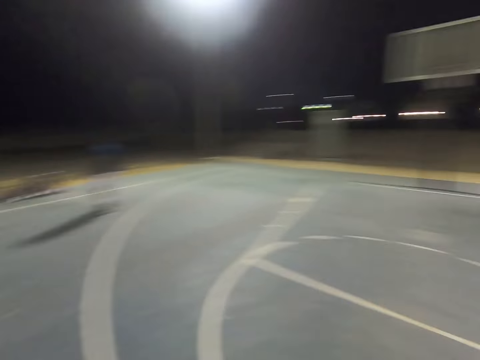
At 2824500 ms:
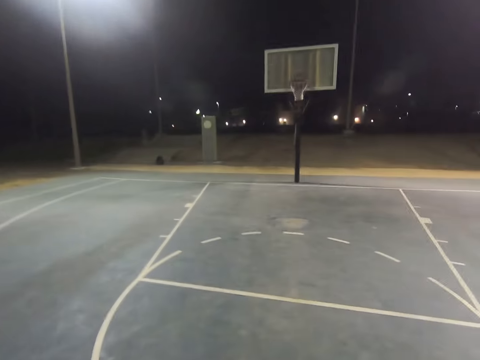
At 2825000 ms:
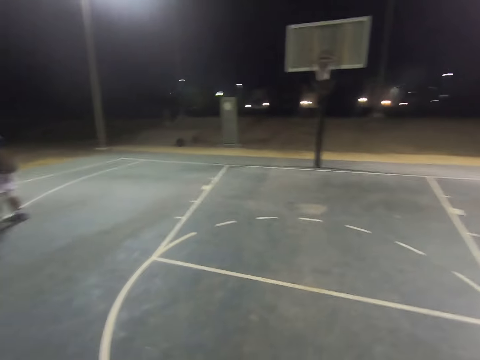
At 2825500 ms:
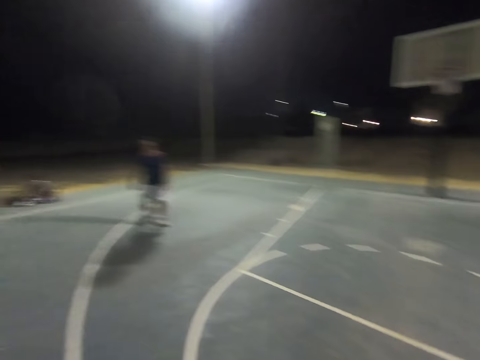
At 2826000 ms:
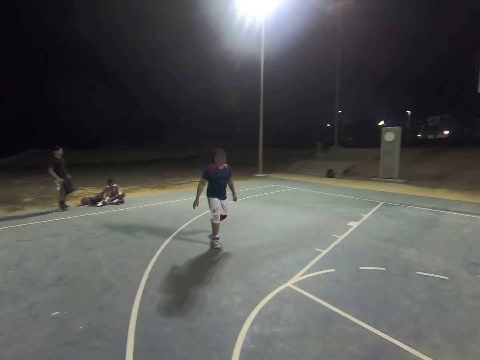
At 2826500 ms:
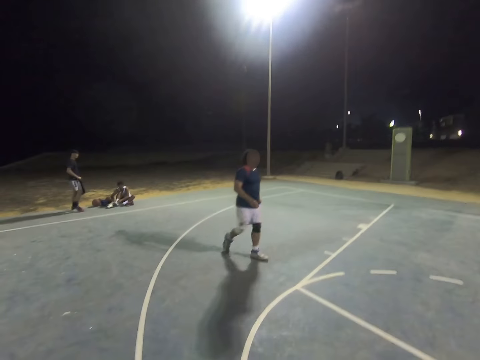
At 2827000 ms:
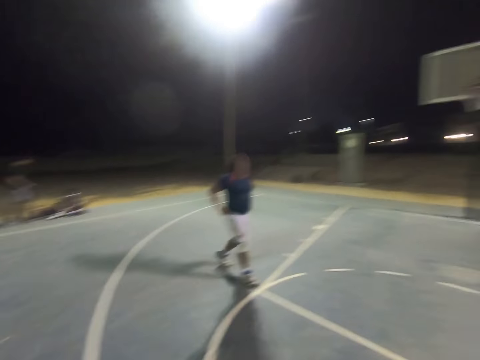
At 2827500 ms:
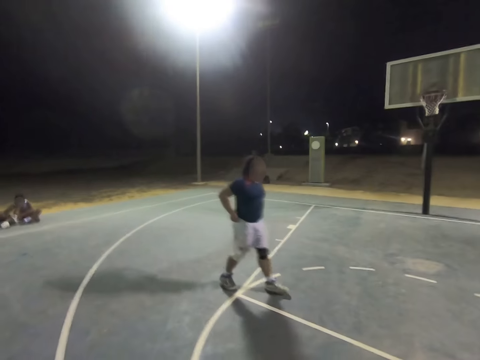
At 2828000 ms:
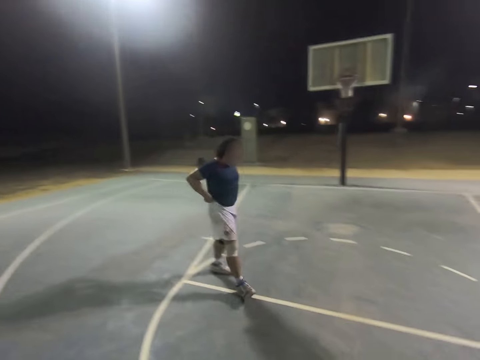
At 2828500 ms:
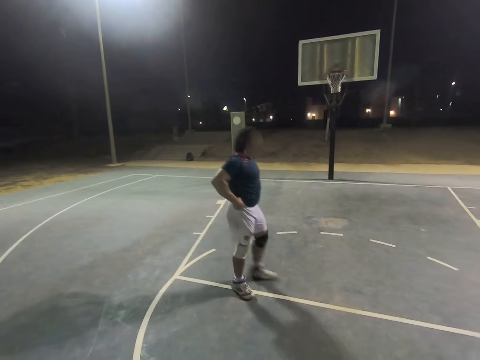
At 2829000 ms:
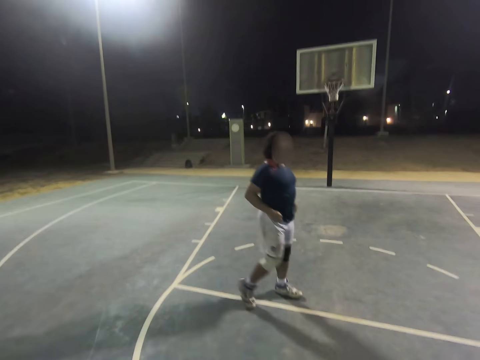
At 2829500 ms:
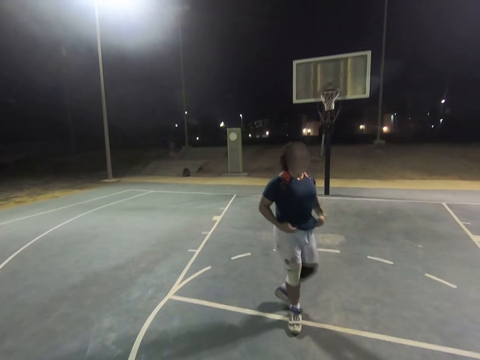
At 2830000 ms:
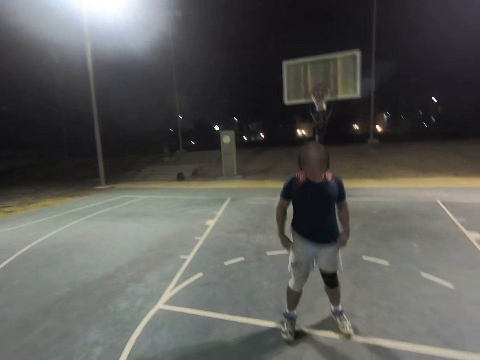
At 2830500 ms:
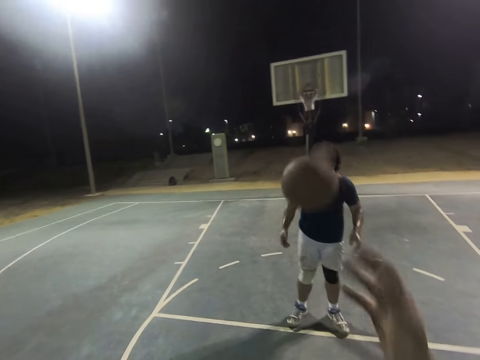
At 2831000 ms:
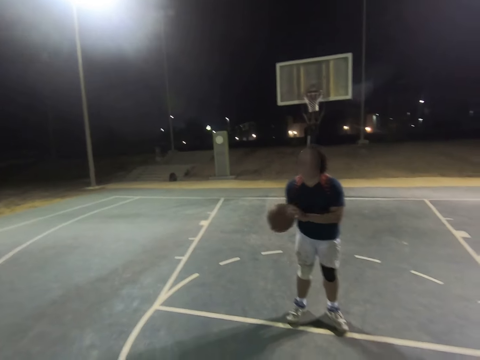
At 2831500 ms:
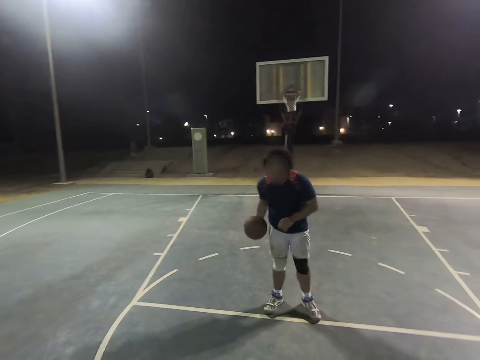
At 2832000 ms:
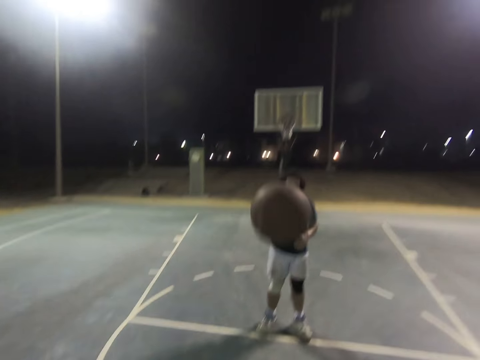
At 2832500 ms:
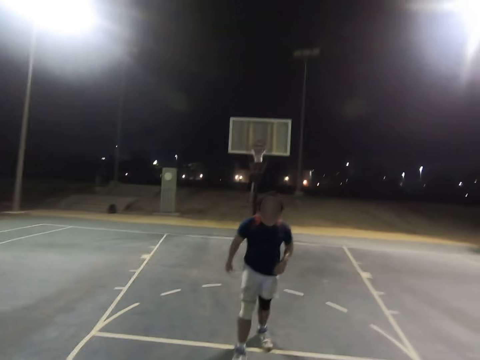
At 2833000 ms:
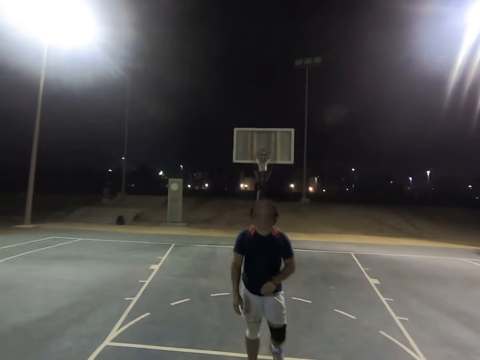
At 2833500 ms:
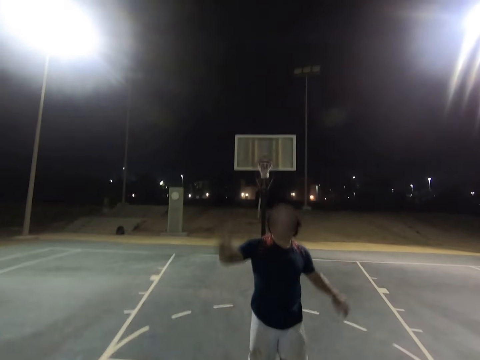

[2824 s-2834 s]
A man comes towards the camera wearer. The man pulls up his shorts. The camera wearer throws the ball to the man. The man throws the ball to the camera wearer.

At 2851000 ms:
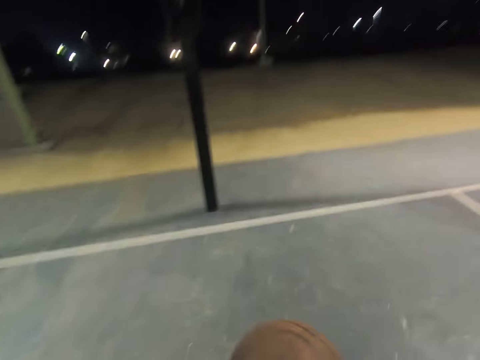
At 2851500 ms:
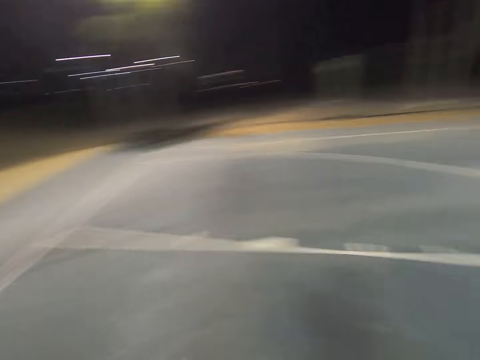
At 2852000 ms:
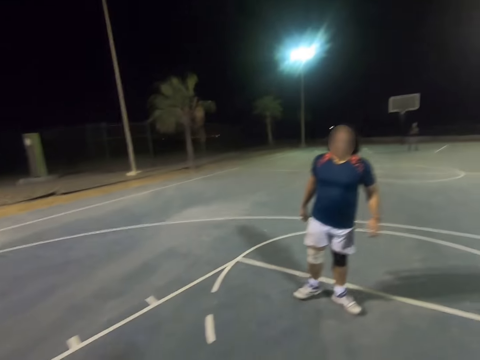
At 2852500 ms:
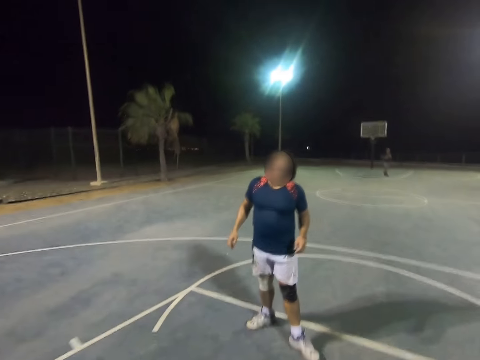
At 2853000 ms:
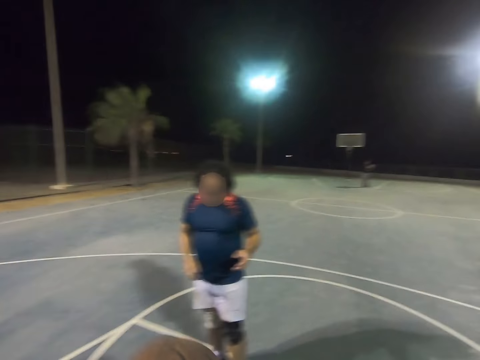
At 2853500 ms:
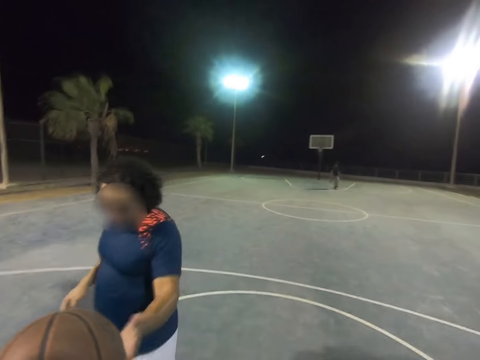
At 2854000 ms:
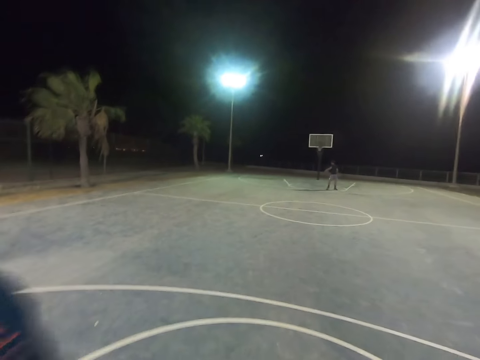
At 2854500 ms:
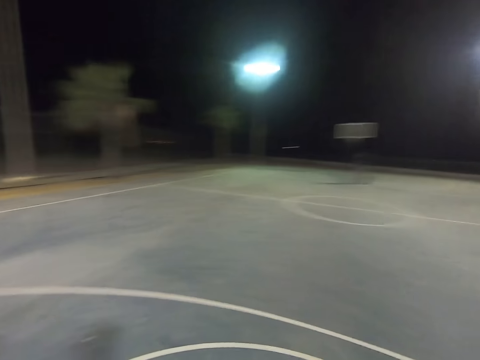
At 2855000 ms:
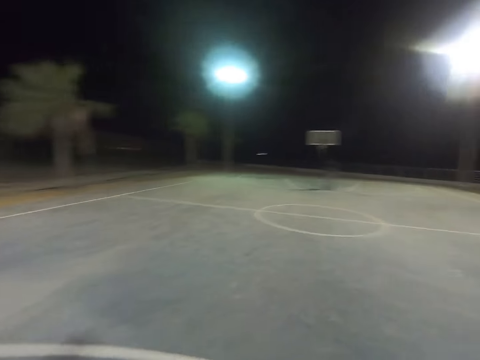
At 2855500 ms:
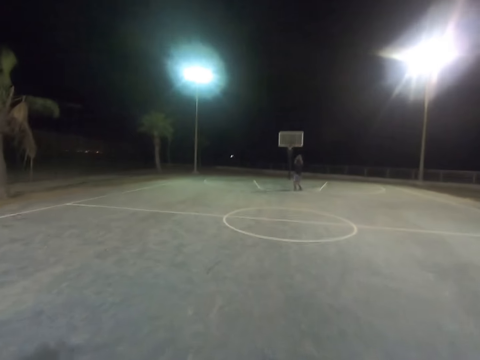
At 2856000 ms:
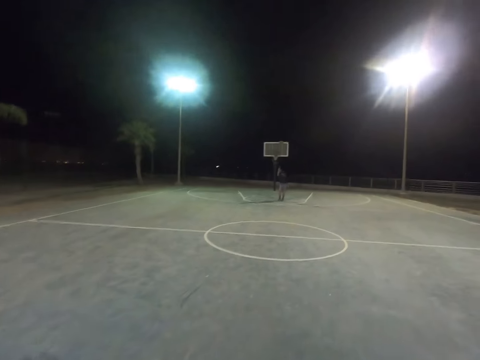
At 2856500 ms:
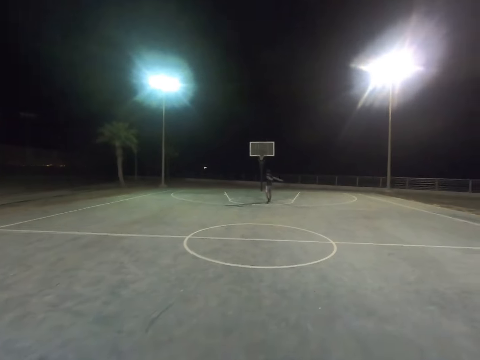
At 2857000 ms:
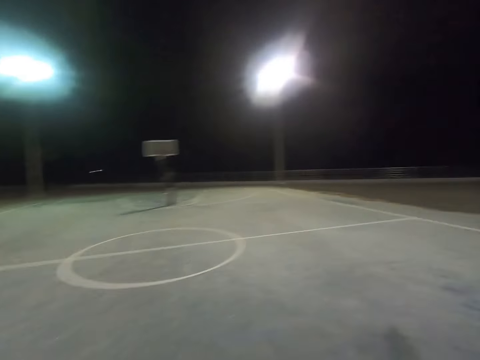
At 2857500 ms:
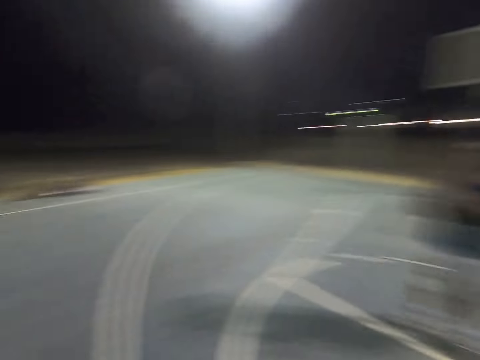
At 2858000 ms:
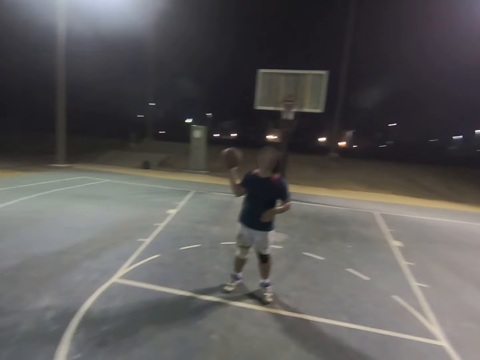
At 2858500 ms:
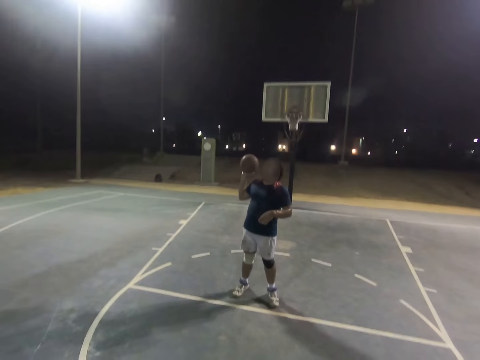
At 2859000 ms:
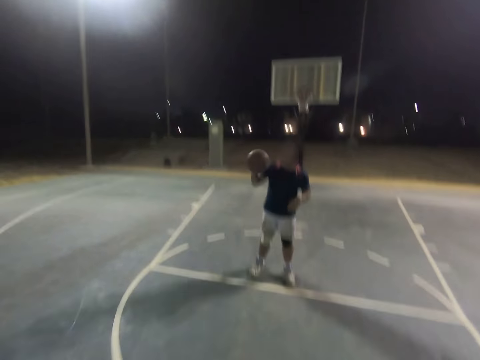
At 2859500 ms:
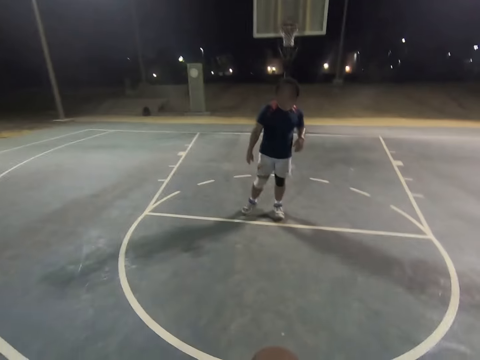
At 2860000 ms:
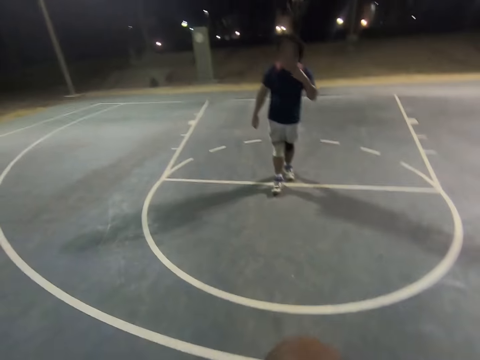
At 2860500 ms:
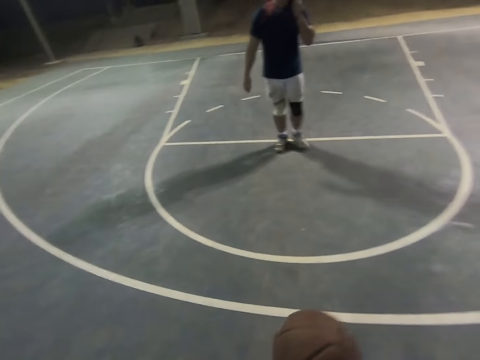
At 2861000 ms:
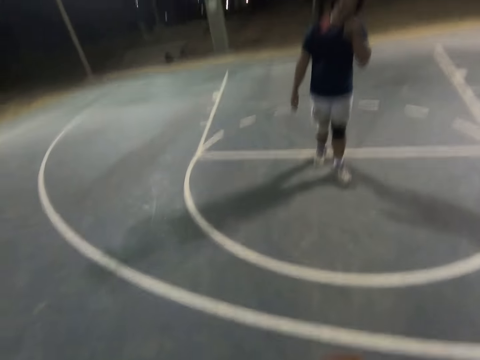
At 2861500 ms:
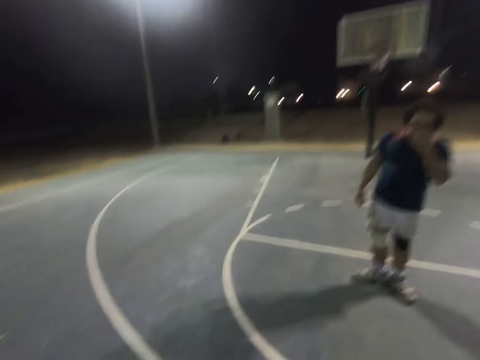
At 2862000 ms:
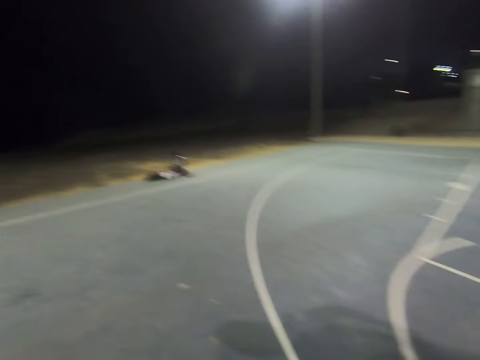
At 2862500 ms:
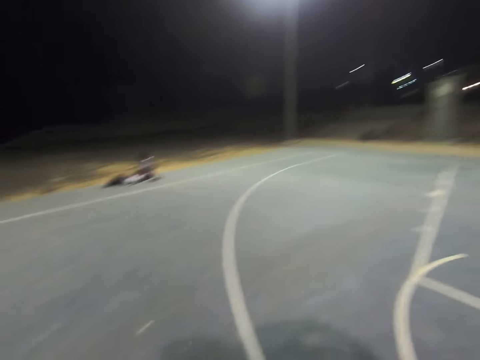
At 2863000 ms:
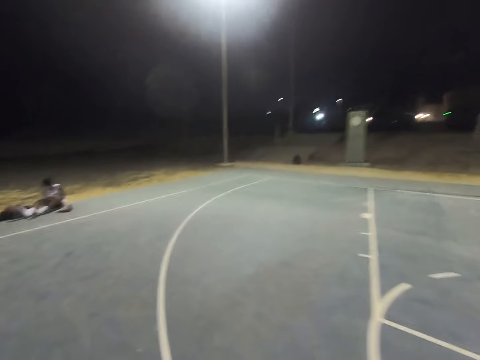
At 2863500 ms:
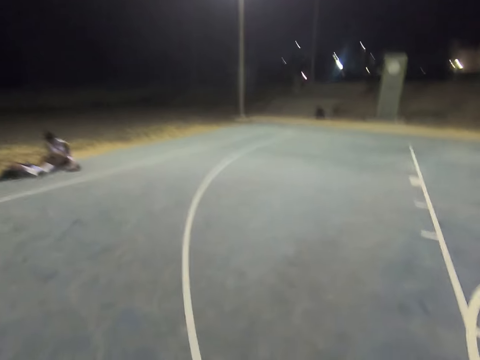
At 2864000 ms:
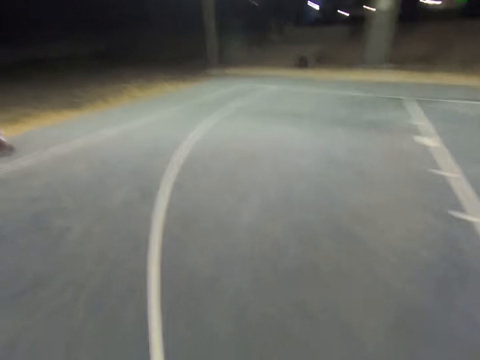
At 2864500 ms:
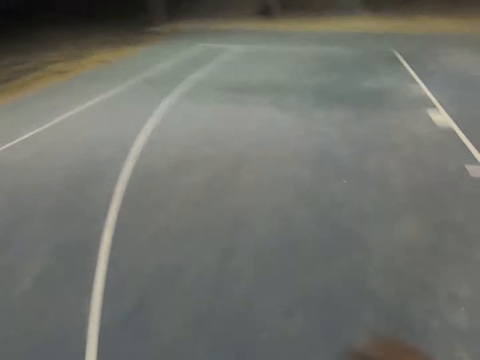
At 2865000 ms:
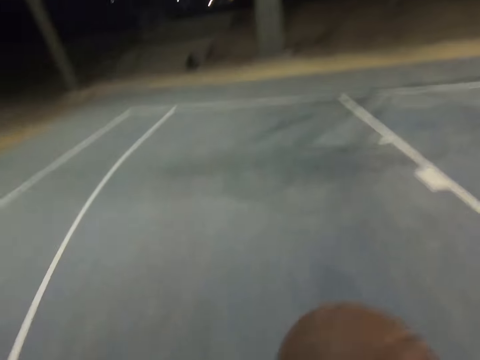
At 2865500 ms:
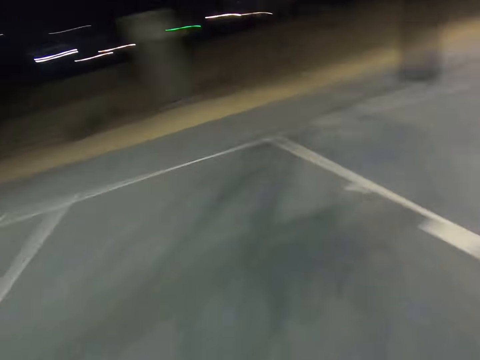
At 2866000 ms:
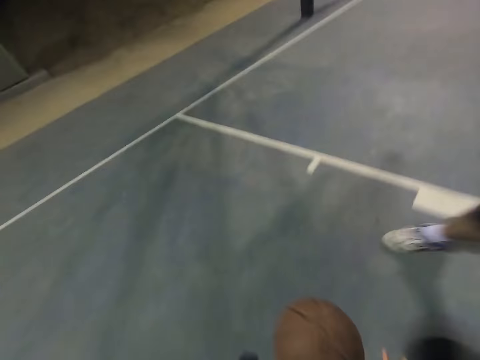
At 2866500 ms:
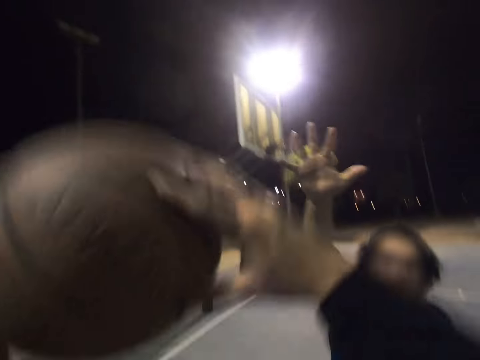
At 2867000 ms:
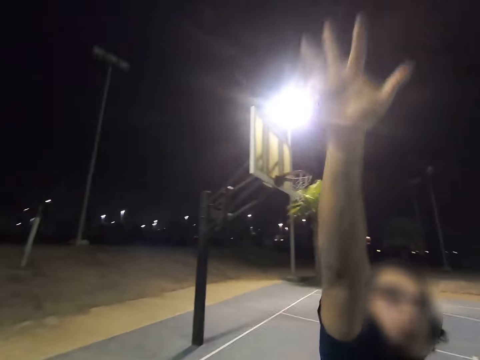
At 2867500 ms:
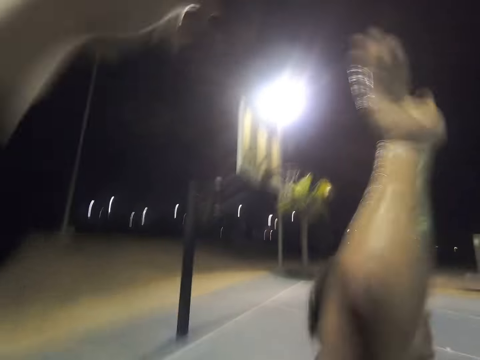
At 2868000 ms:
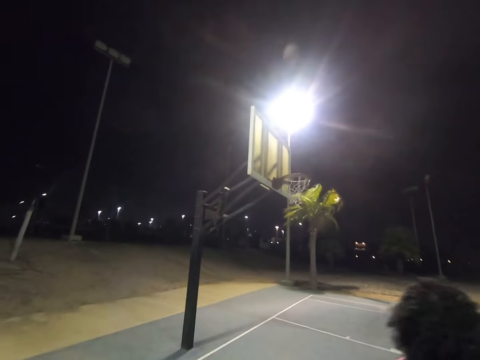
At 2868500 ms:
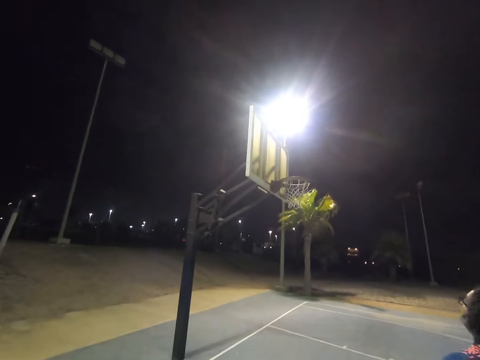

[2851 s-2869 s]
A man dribbles the ball. The camera wearer gives another man the ball. They walk. The first man throws the ball into the basket. The other man throws the ball to the camera wearer. The camera wearer dribbles the ball. The other man raises the right hand. The other man defends the ball. The camera wearer throws the ball into the basket.
